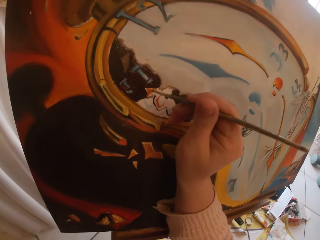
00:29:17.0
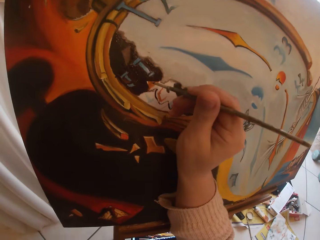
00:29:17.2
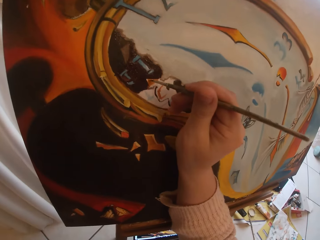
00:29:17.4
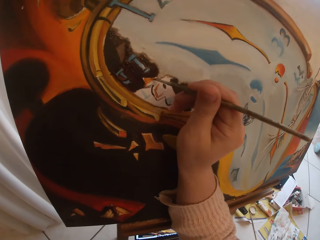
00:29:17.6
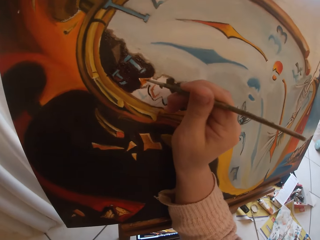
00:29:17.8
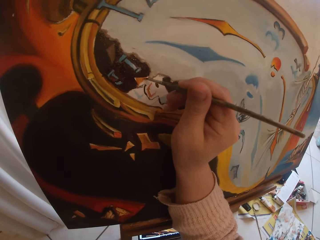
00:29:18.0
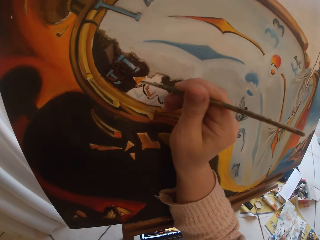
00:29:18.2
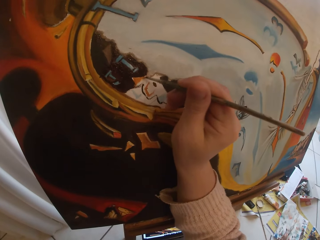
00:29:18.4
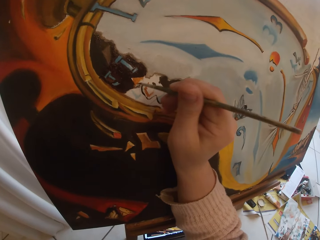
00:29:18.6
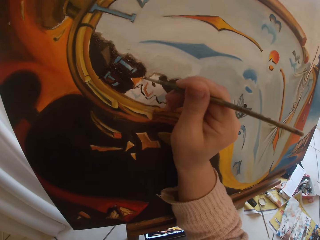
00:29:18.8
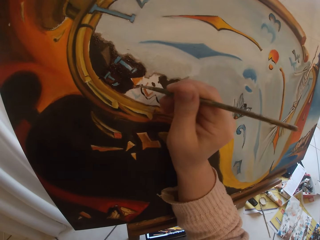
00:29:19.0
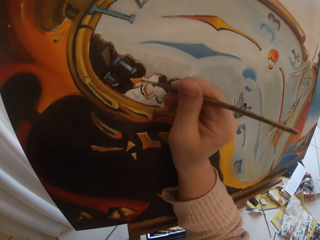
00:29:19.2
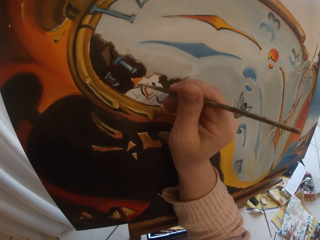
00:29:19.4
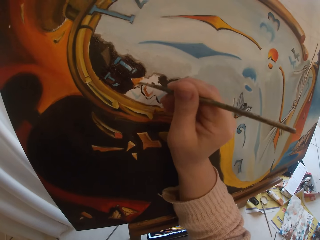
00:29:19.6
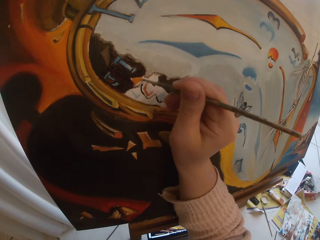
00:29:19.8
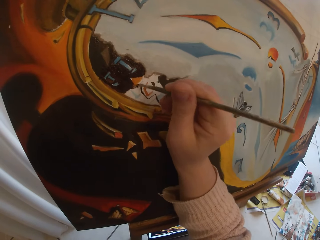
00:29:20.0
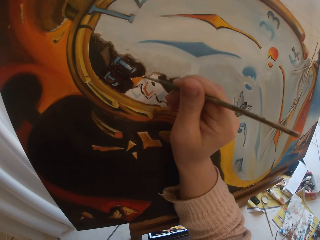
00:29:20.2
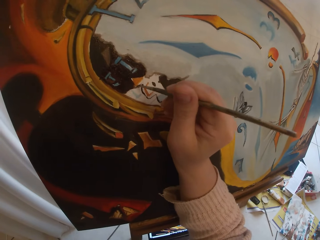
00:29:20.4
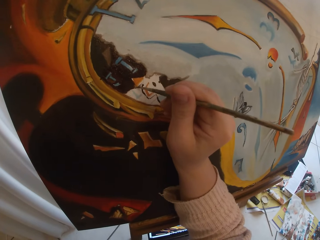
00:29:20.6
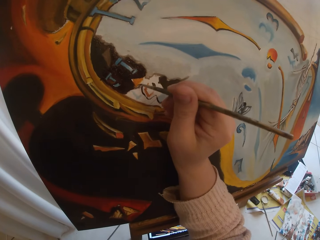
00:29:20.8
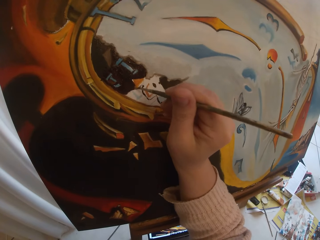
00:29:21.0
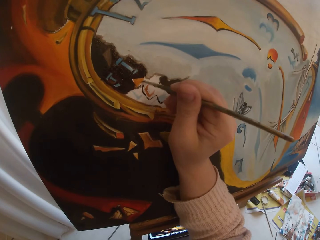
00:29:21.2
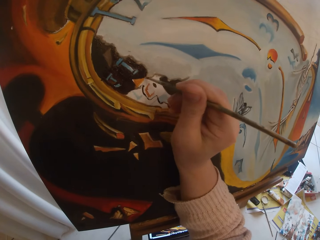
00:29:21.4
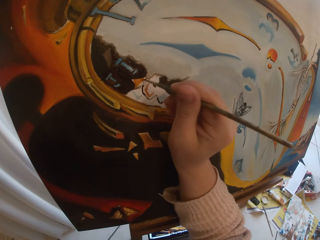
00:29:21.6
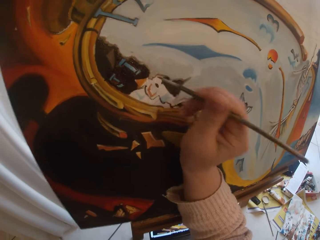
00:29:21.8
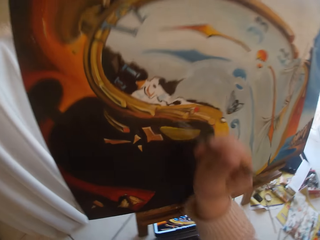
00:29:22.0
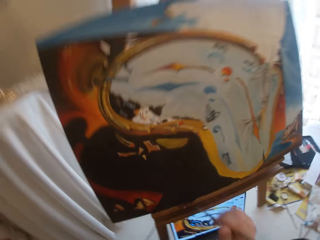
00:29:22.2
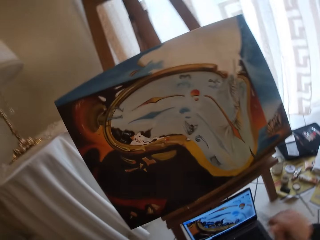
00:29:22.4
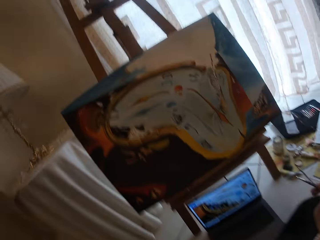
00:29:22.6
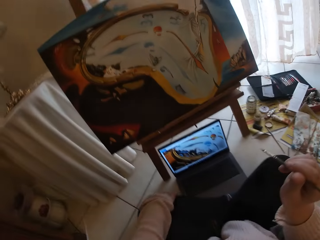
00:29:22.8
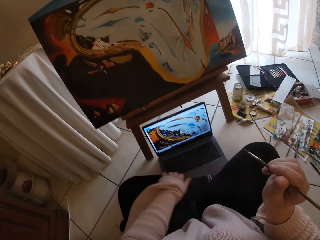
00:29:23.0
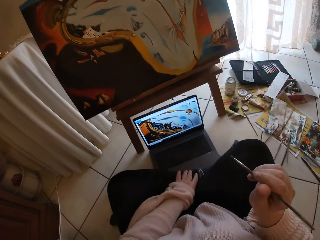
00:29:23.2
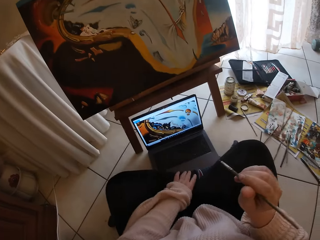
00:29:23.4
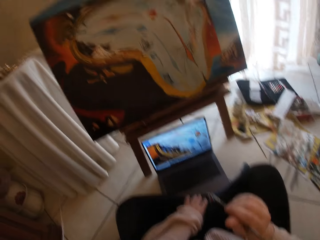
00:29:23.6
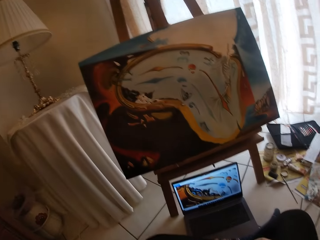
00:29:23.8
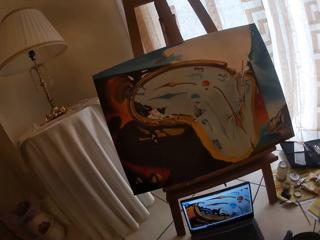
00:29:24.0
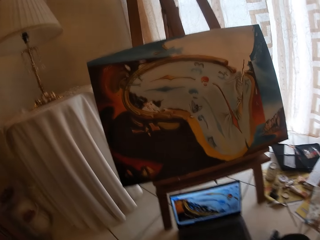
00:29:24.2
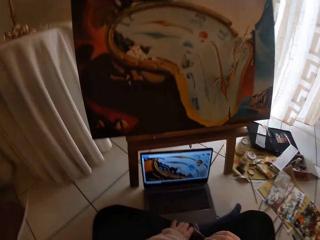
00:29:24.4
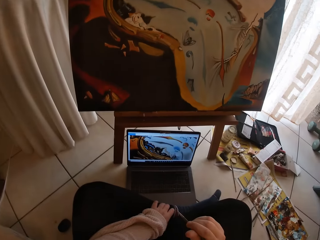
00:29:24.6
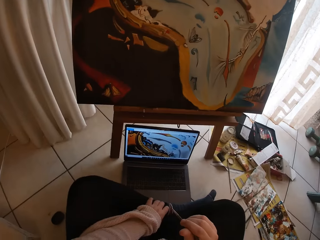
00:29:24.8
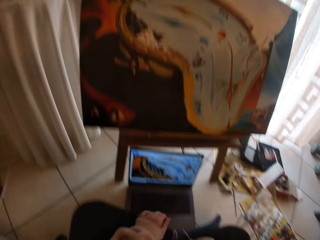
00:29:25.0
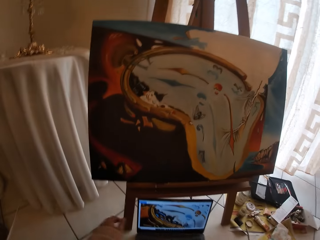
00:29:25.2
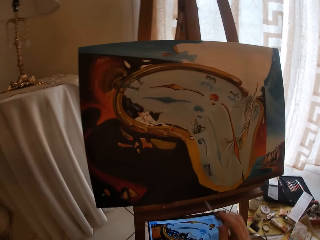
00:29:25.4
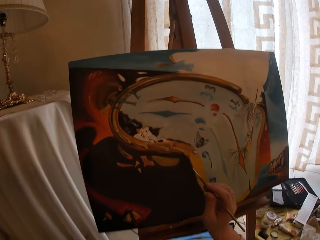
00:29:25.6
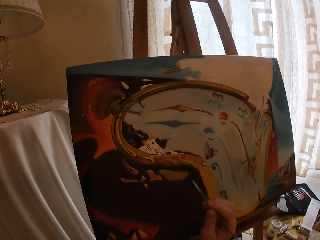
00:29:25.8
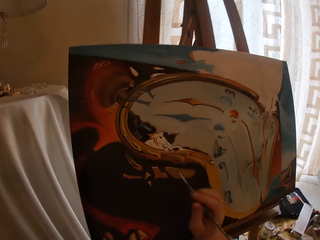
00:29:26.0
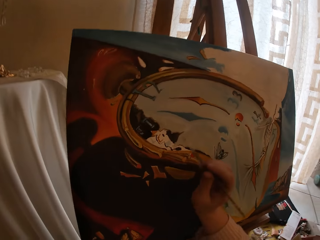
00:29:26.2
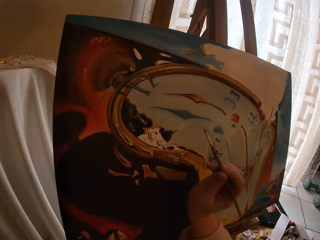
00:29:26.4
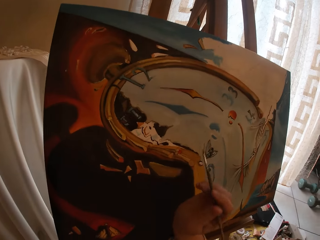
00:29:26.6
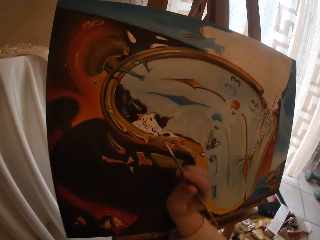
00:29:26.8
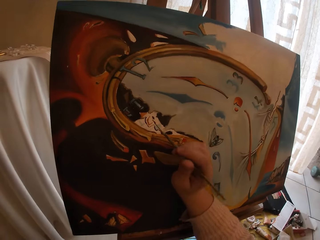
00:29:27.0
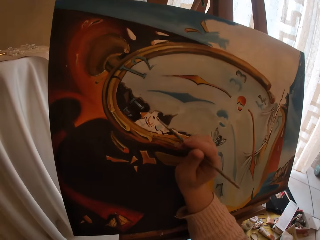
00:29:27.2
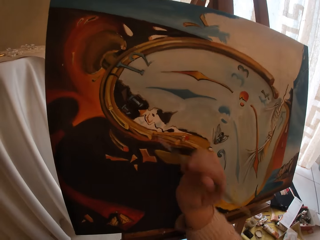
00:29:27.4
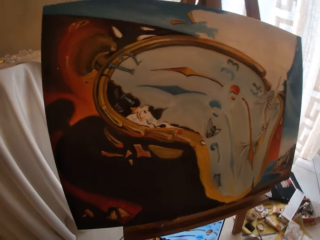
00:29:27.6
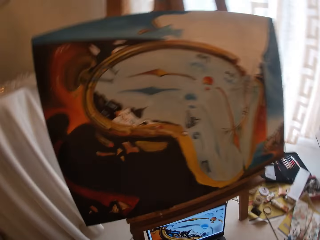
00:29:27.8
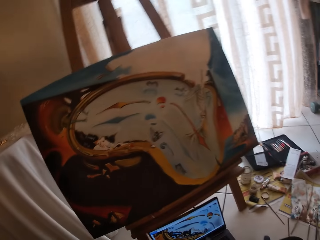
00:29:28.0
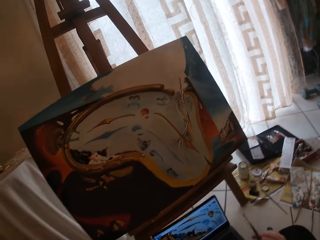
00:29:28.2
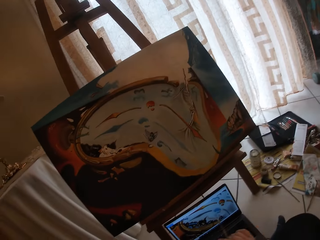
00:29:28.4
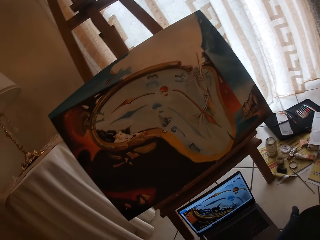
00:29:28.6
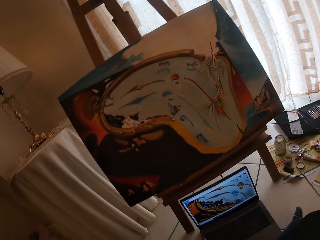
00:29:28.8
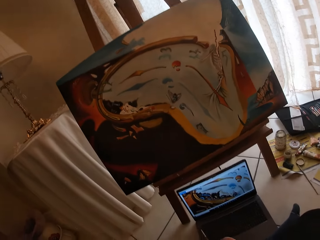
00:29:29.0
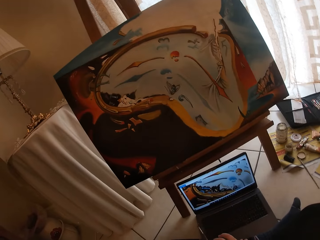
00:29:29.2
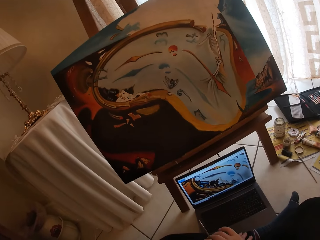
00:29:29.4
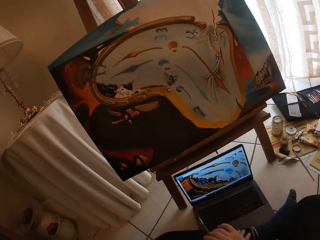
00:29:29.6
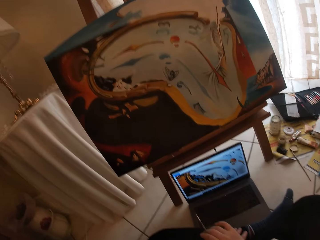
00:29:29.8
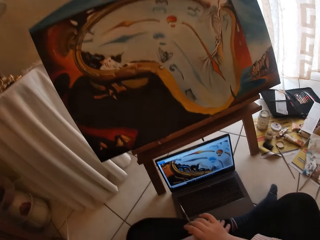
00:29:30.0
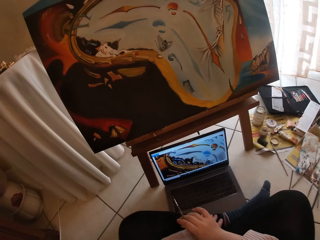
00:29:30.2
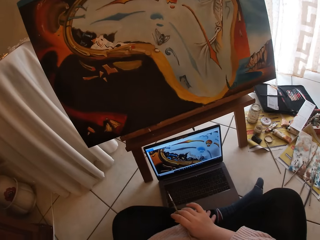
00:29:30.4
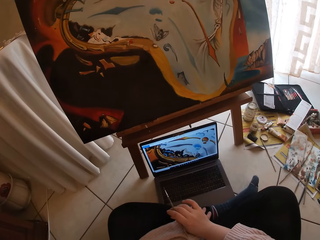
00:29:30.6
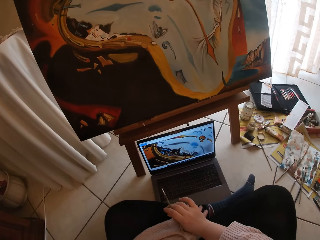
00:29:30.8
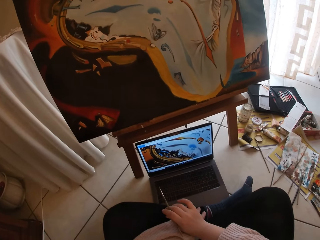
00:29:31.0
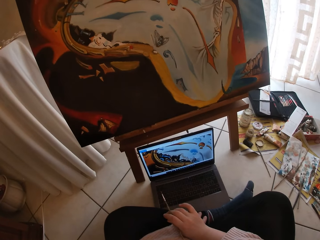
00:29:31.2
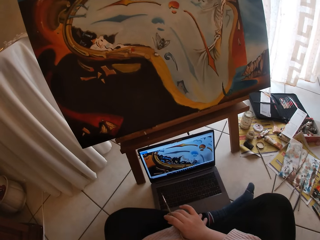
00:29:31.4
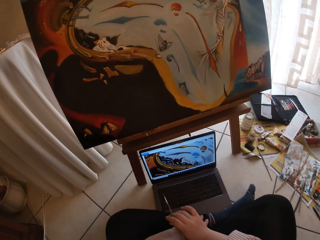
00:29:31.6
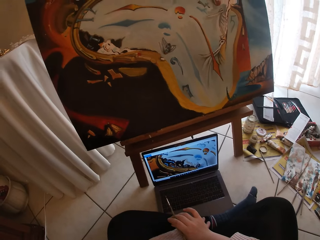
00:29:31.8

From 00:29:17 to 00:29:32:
The camera wearer paints the picture on a canvas board or cardboard using the paint brush. She stops to paint. She takes her hand off the canvas board. She compares both pictures from the cardboard and the laptop screen. She takes her brush close to the canvas board. She positions the right hand. She refers to the referral picture displayed on the laptop screen. She relaxes her hand on her leg.

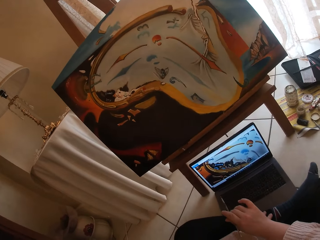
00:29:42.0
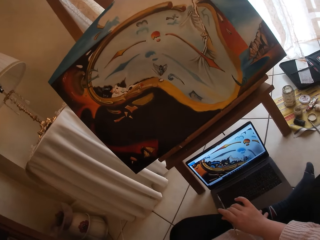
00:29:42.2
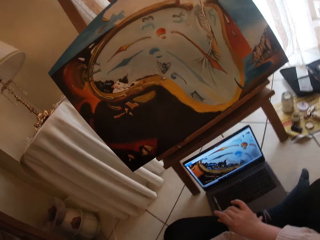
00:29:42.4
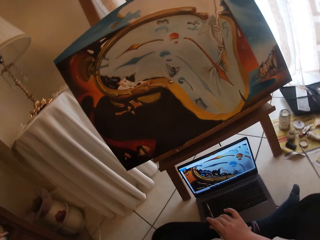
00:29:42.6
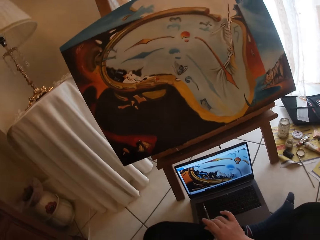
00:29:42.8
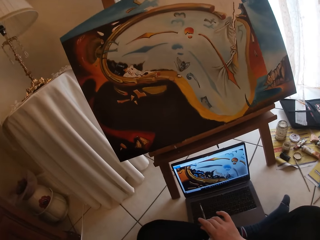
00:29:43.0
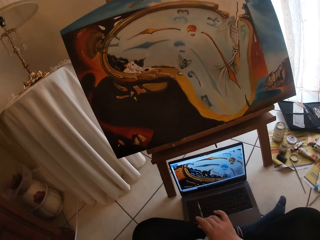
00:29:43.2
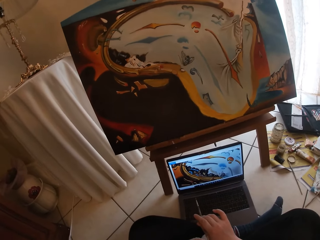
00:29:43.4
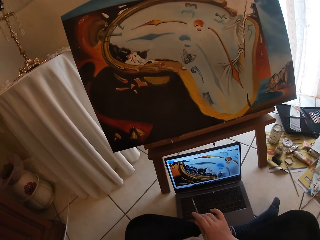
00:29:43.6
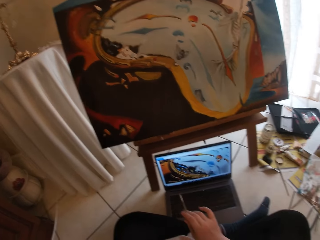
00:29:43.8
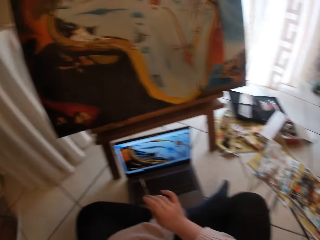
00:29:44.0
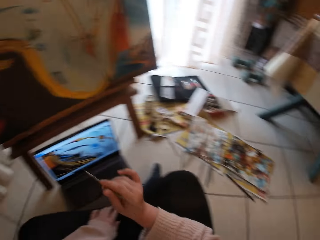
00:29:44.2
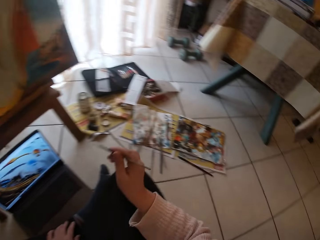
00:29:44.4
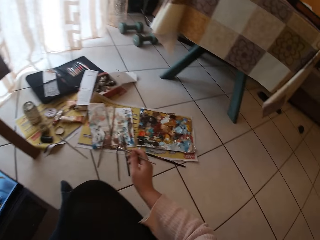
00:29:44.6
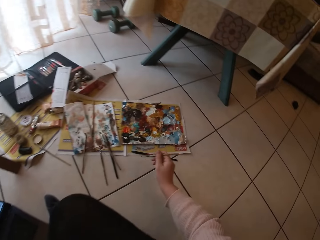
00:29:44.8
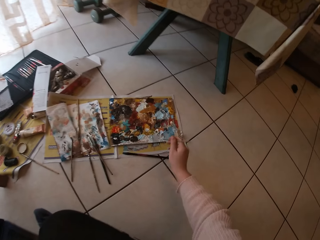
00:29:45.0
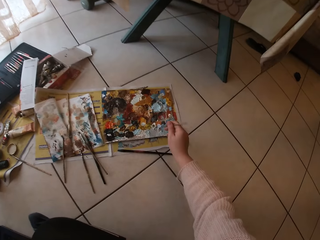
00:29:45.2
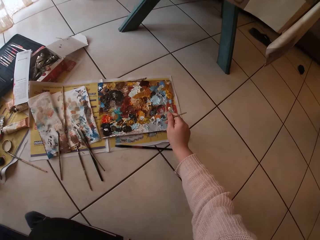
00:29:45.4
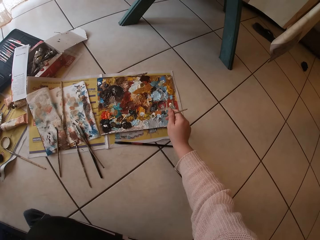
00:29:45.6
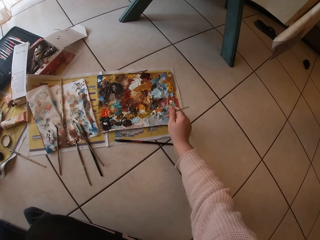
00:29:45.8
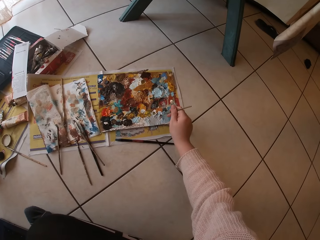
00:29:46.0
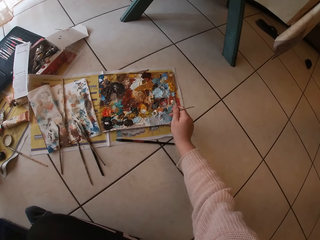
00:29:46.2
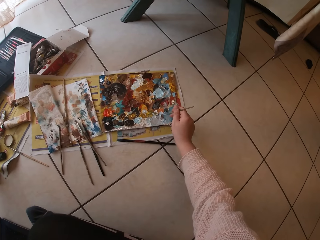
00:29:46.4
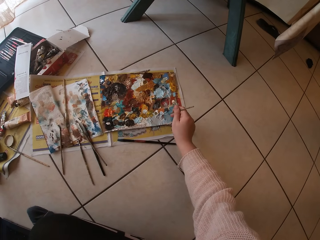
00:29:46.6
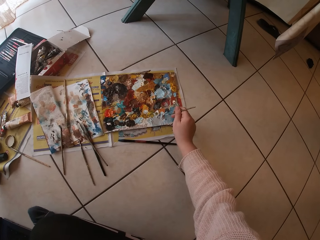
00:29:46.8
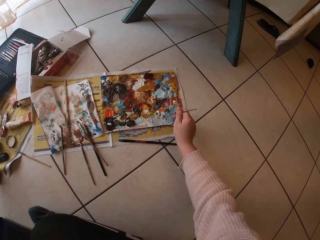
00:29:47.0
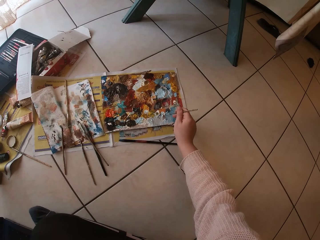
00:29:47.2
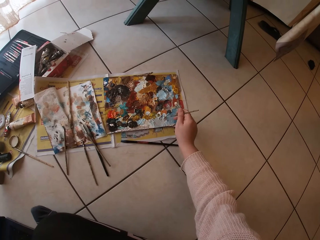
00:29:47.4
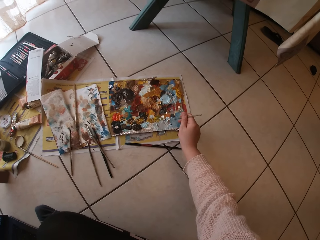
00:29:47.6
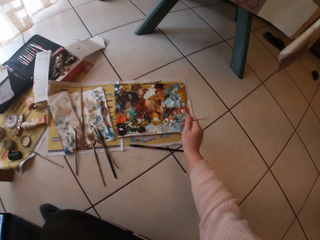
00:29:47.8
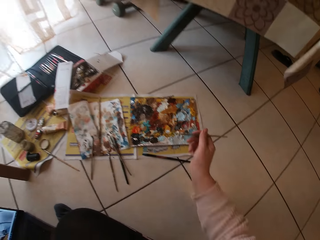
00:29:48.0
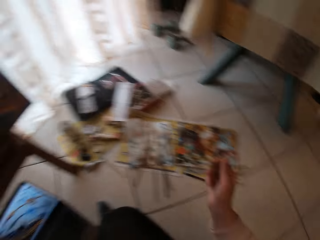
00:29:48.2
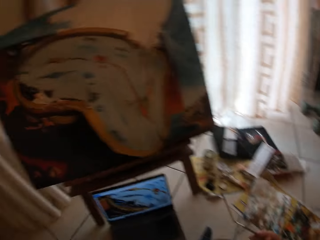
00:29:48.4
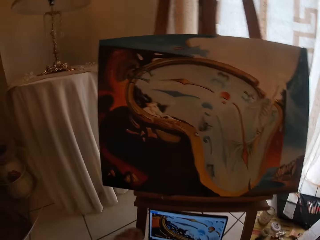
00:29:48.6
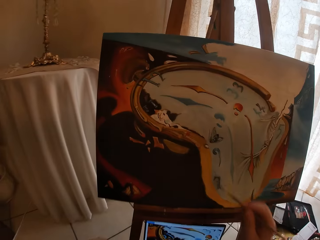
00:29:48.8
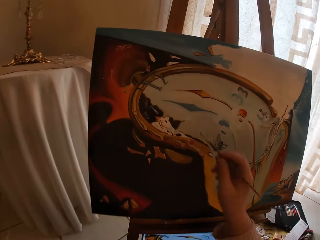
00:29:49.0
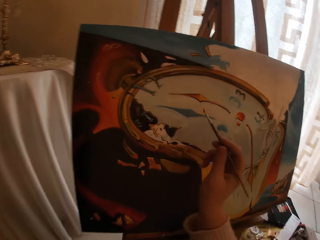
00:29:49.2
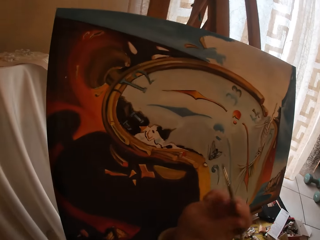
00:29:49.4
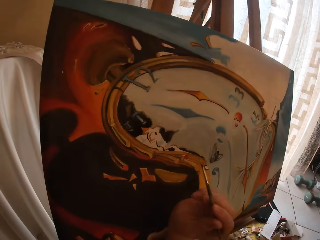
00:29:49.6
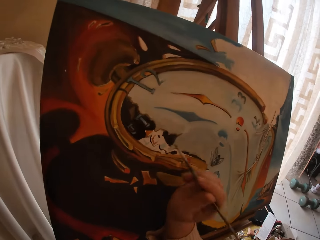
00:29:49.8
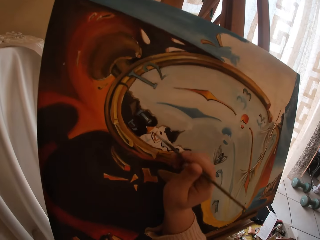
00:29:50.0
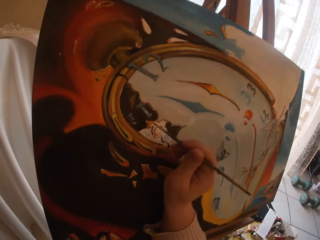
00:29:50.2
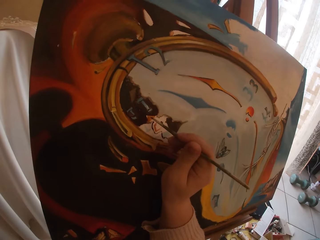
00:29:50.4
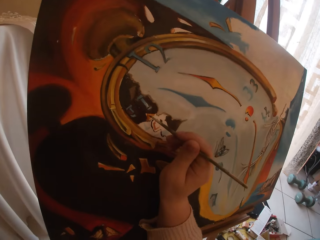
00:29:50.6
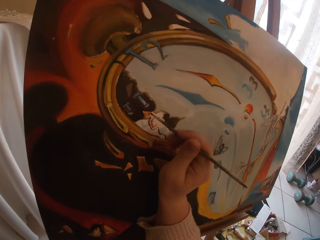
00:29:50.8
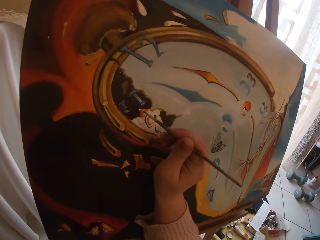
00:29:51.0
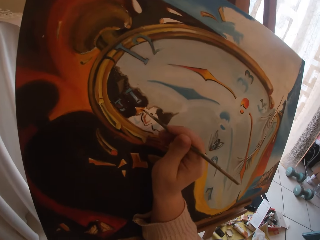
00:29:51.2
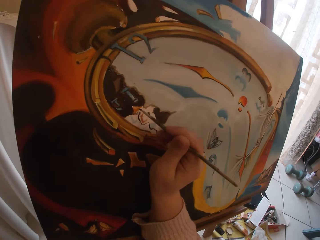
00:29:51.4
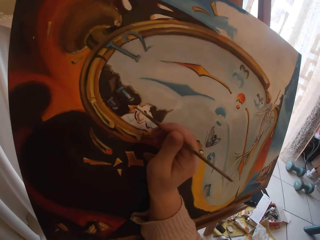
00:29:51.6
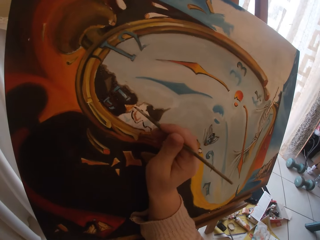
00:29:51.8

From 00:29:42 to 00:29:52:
The camera wearer turns around. She touches paint on the paper paint palette with her paint brush. She adds paint to the paint brush. She turns around. She positions the right hand. She paints the picture on a canvas board or cardboard using the paint brush.
